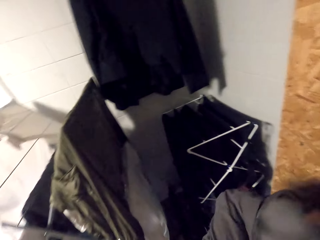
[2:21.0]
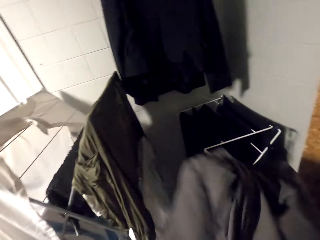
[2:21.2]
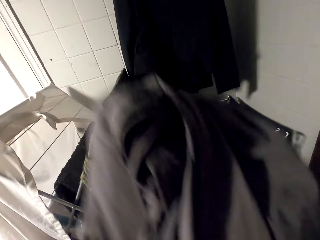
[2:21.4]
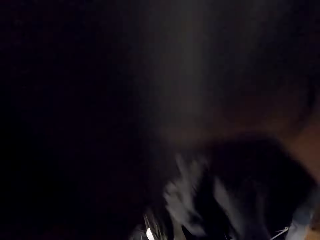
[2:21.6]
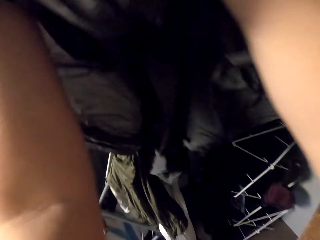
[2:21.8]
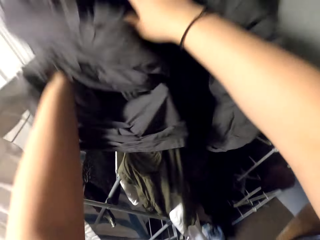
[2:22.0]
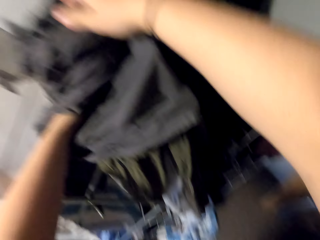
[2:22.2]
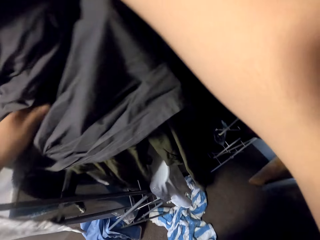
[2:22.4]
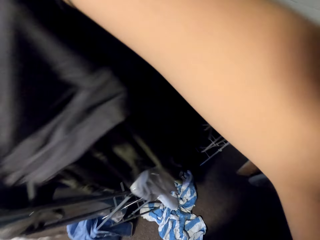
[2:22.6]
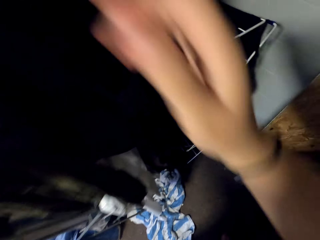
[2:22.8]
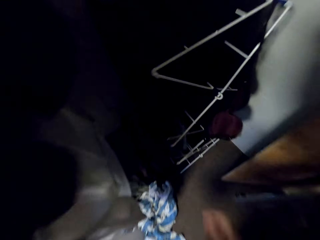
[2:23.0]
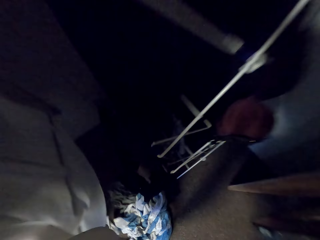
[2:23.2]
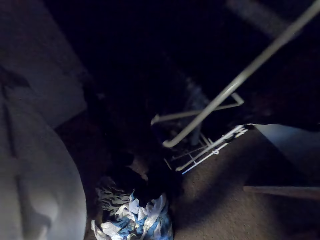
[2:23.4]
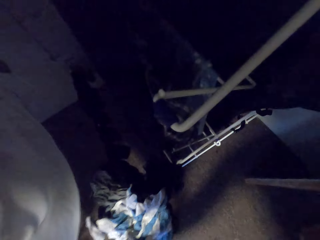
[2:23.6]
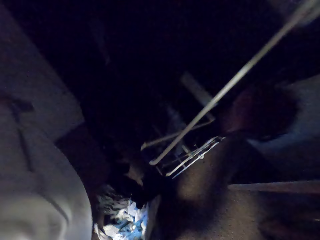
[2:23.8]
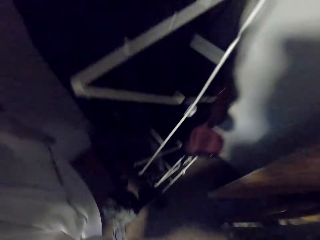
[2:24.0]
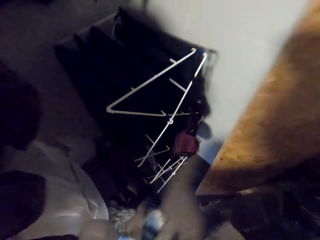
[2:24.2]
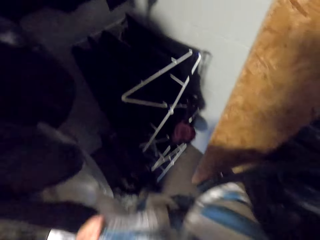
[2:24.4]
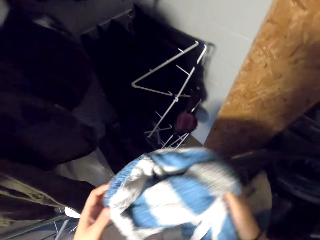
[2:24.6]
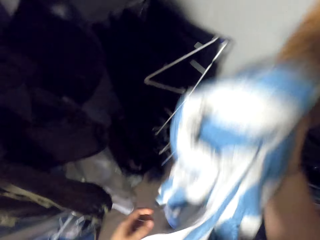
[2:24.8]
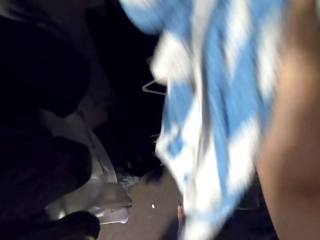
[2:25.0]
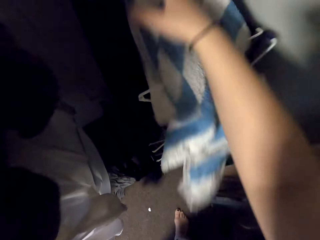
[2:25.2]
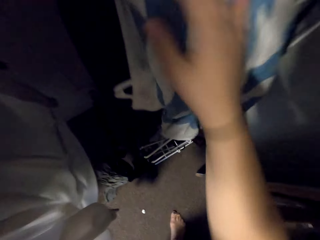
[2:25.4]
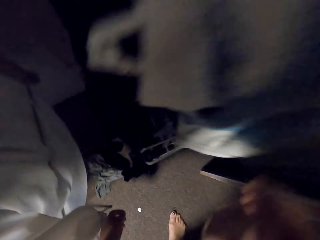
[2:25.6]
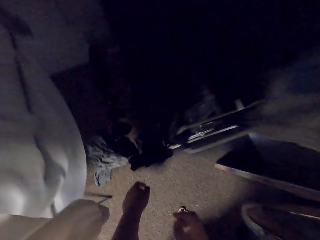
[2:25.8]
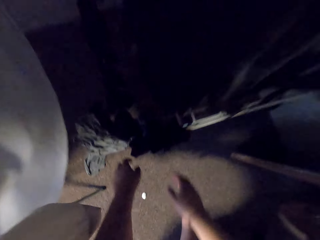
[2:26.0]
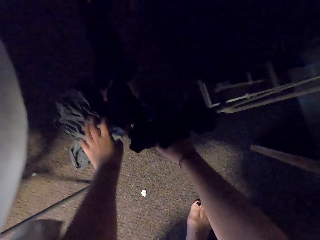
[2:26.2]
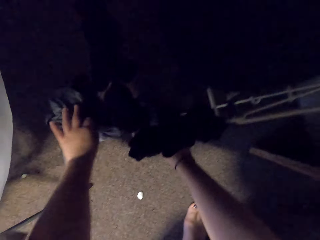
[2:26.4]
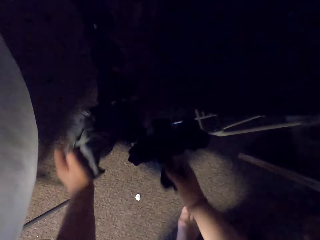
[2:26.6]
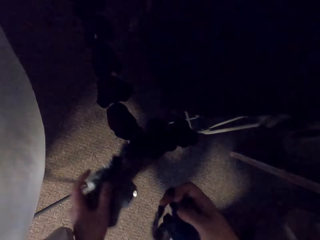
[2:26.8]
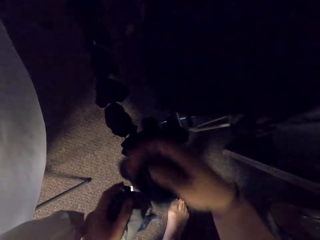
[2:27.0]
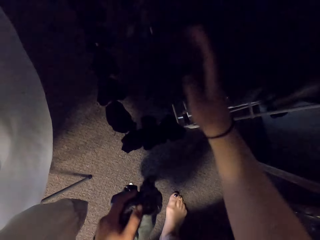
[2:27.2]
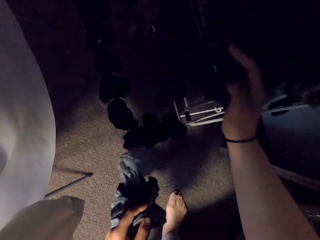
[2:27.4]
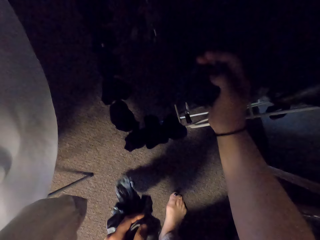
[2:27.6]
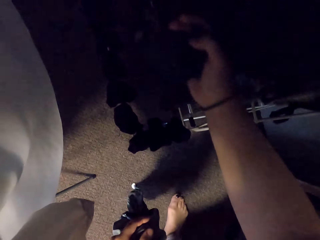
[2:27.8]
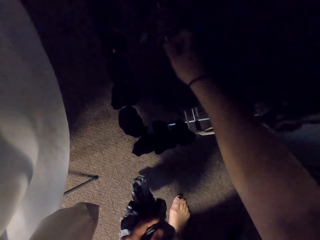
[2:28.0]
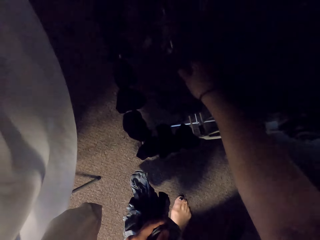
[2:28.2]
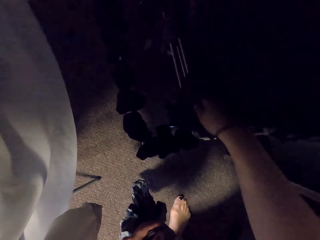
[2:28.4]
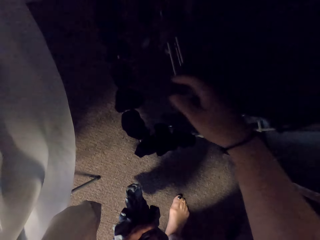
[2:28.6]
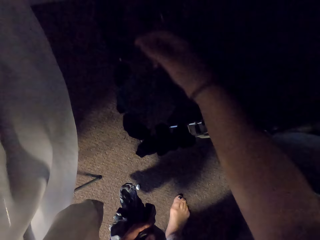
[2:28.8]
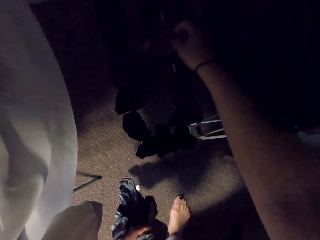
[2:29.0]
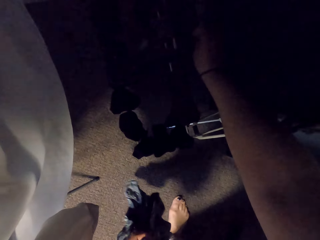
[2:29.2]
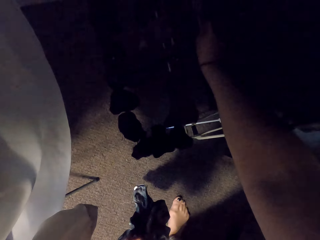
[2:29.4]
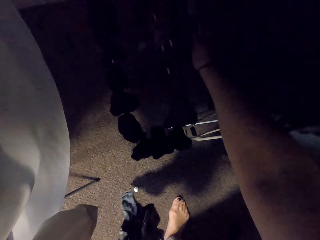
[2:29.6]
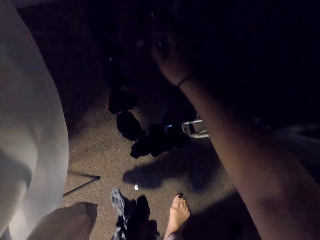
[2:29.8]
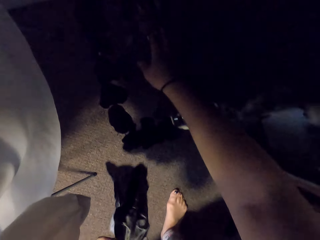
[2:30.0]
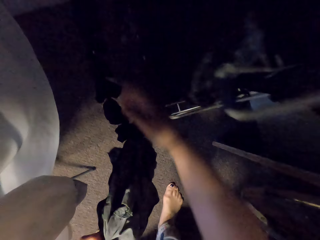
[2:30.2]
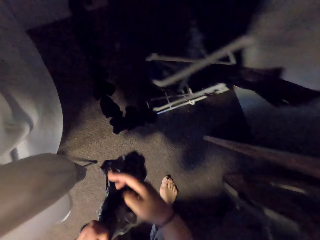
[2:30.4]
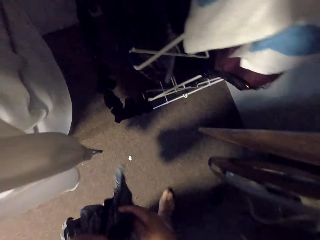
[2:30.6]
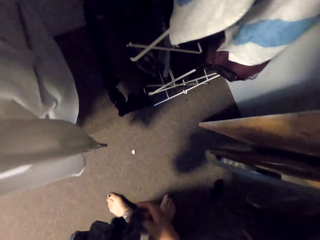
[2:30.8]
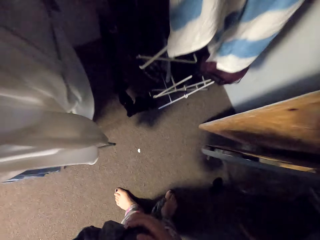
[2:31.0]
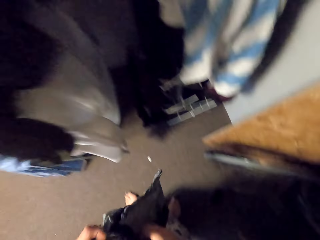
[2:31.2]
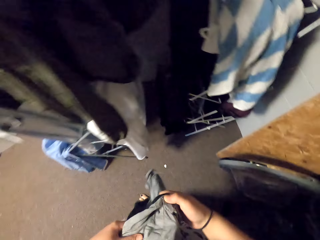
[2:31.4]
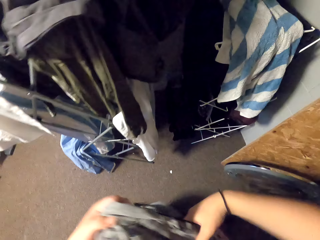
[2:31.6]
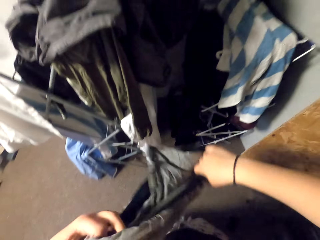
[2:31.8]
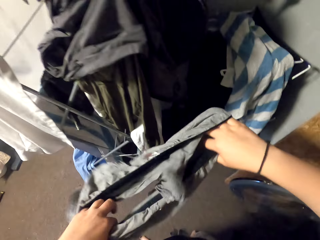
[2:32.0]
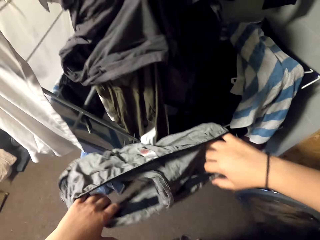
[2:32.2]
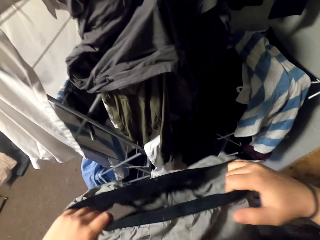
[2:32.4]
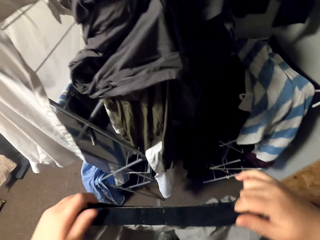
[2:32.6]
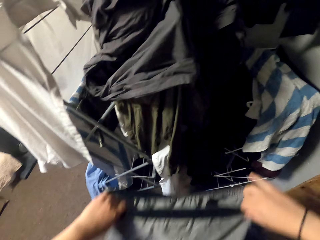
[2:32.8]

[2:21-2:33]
The camera wearer places the sheet on the cloth rack. They collect the towel on the floor. They place the towel on the rack. They pick up shorts and a sock on the floor. They hang the sock on the rack. They untangle the shorts.

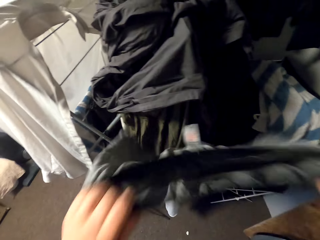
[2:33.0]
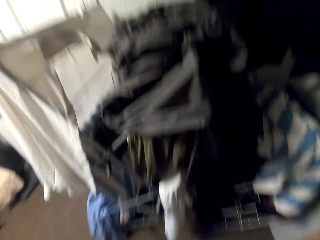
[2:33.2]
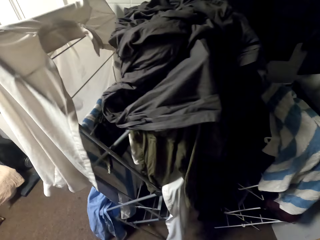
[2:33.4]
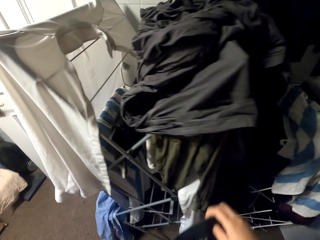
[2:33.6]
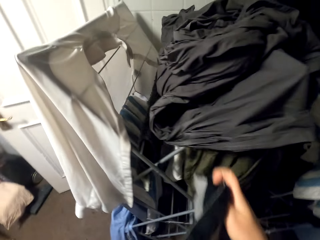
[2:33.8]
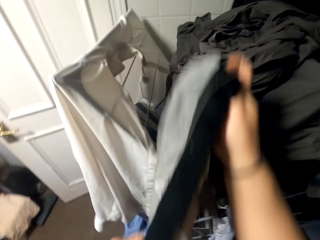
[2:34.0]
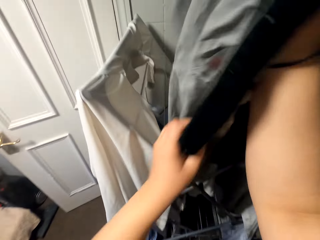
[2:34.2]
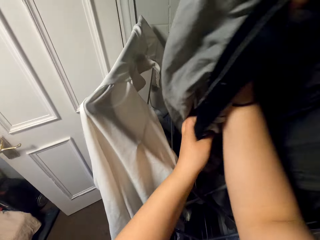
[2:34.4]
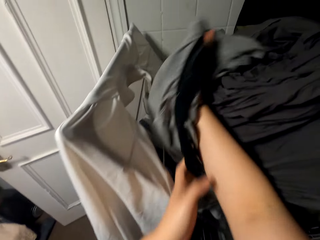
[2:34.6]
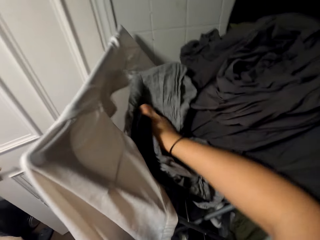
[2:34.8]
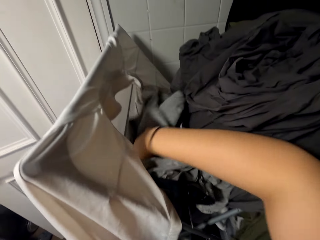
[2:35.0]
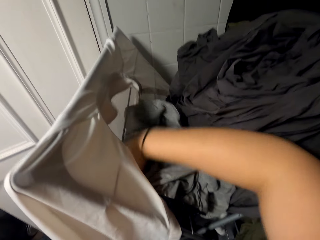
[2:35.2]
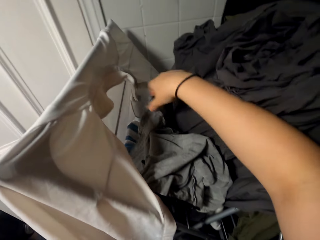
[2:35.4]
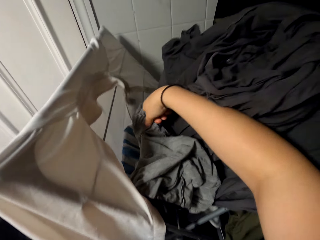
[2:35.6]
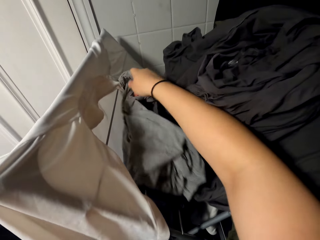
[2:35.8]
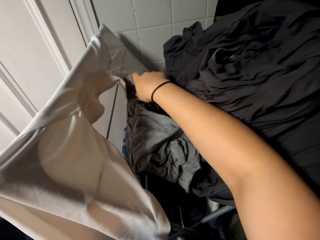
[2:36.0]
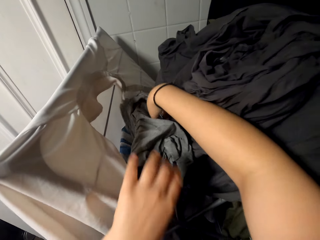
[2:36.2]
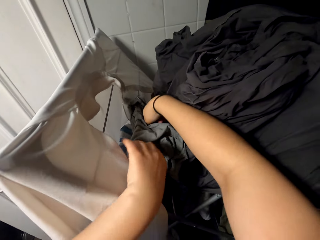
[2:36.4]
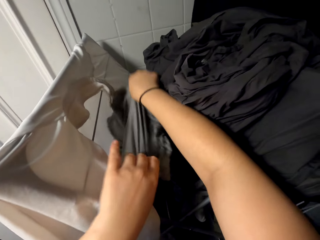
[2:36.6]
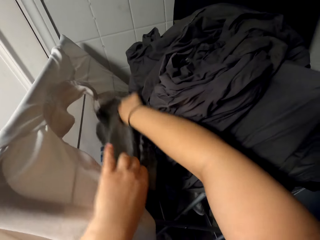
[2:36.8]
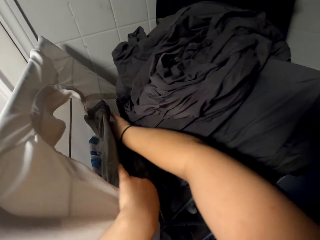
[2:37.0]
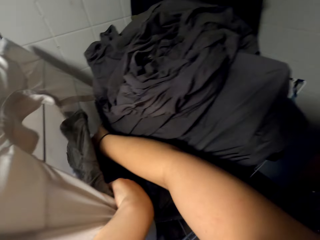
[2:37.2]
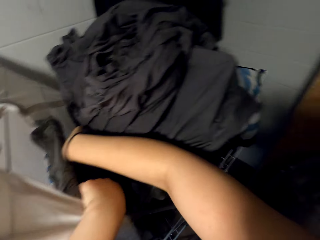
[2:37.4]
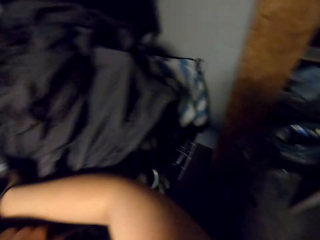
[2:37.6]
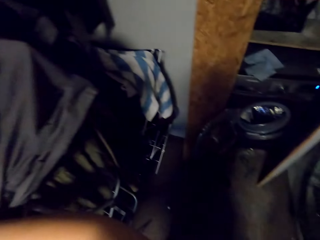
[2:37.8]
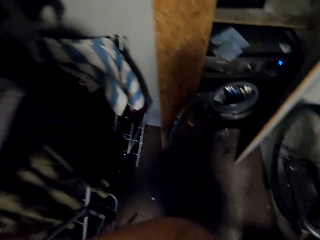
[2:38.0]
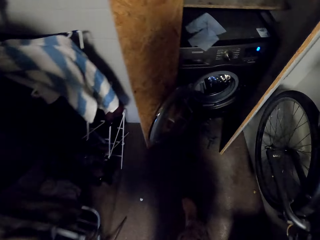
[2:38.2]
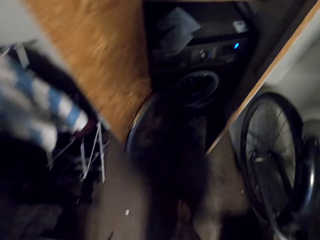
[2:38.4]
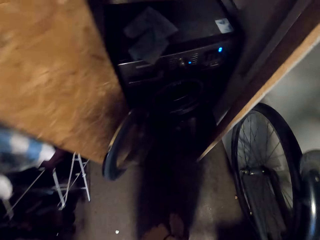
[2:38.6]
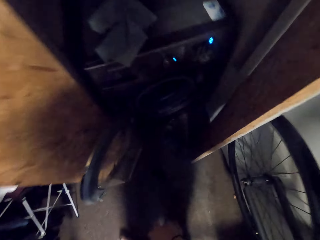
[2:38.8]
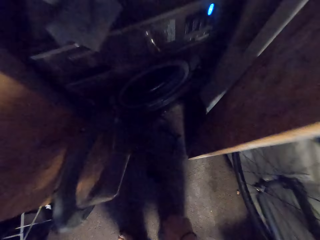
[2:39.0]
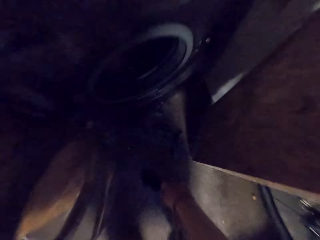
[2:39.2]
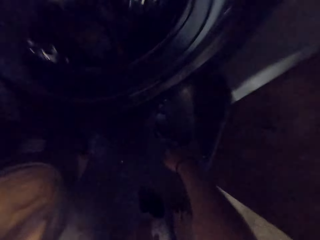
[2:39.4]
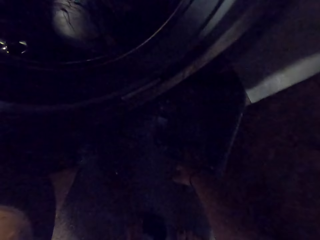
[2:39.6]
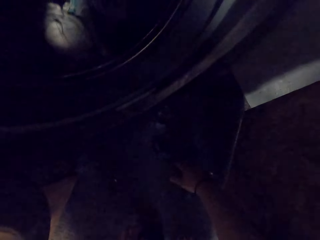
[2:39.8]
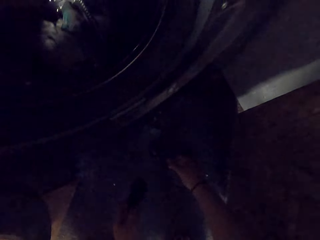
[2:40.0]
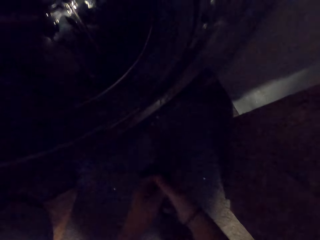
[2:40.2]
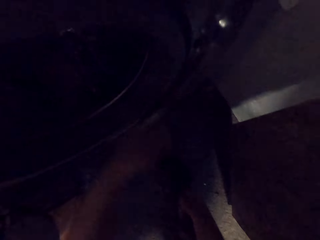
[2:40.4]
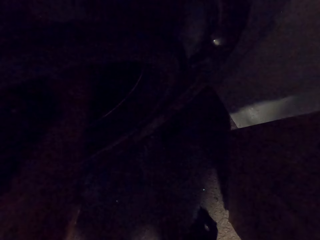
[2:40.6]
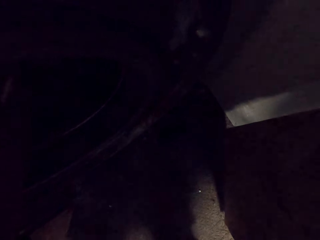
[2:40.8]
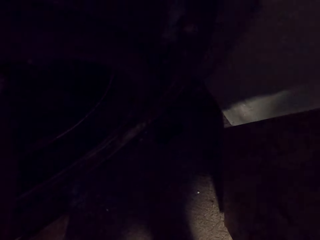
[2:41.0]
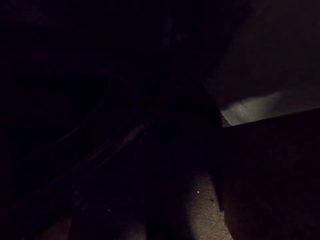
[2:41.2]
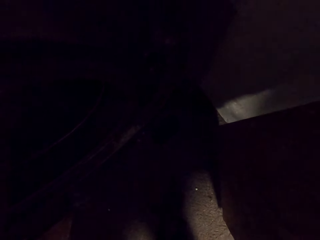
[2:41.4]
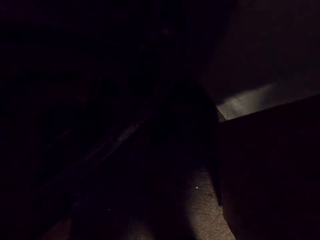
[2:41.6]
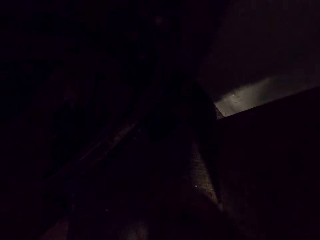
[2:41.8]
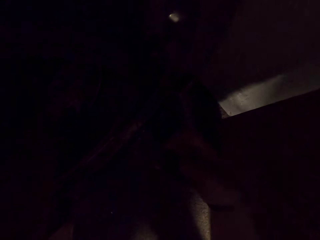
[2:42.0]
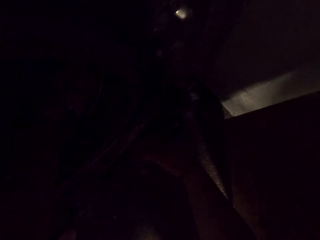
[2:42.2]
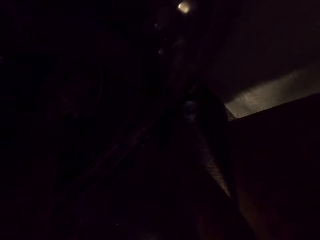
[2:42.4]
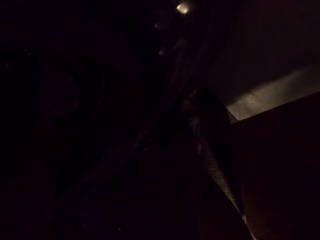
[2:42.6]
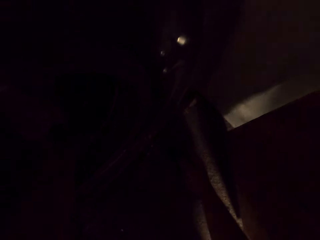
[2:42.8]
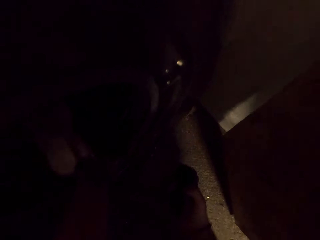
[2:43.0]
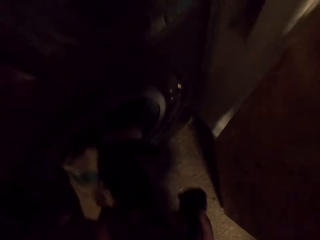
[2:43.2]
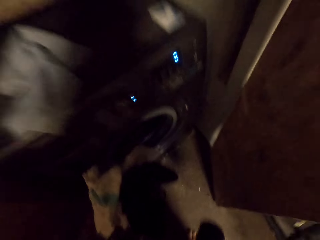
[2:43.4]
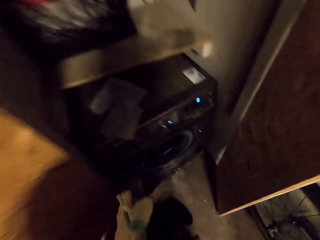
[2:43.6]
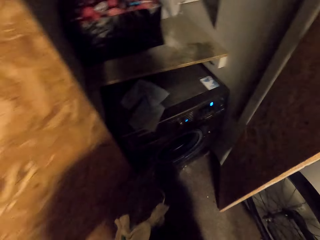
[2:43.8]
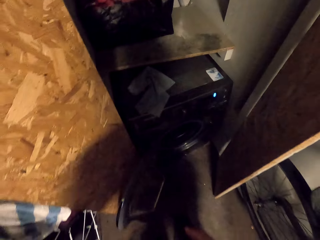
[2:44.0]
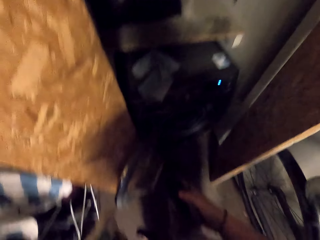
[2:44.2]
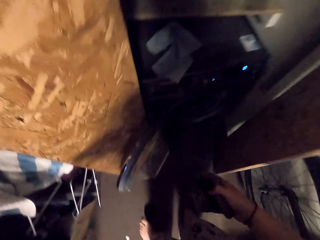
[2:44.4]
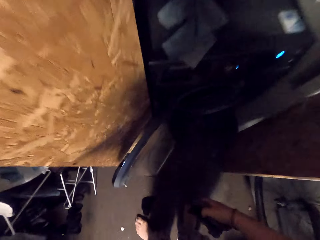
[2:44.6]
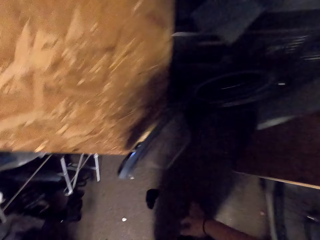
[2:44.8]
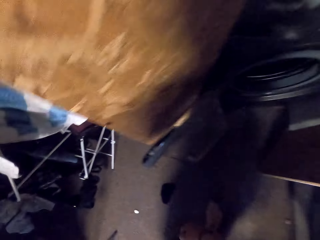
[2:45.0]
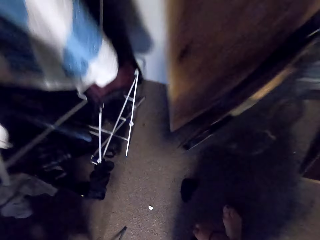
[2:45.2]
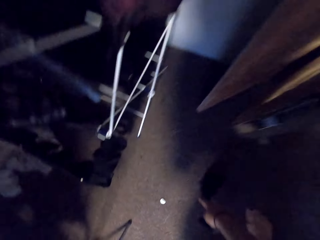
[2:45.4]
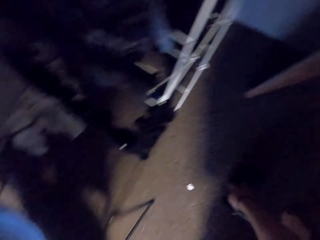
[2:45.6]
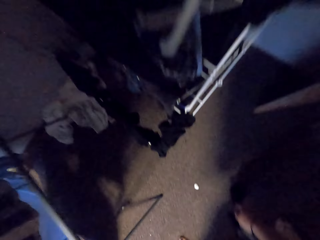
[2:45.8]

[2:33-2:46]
The camera wearer shakes the boxers. They hang the shorts. They move around. They collect socks on the floor. They pick up clothes in the washing machine. They pick up a sock on the floor.
